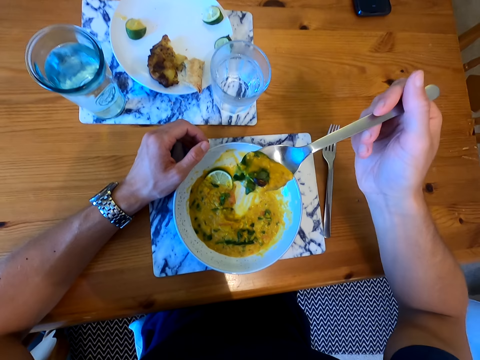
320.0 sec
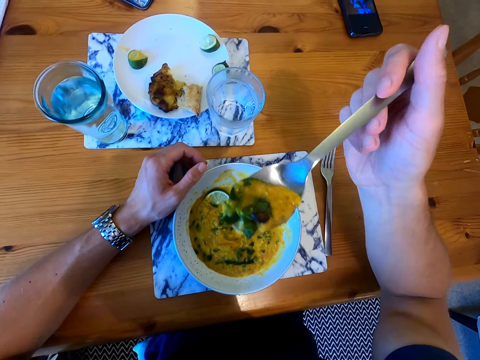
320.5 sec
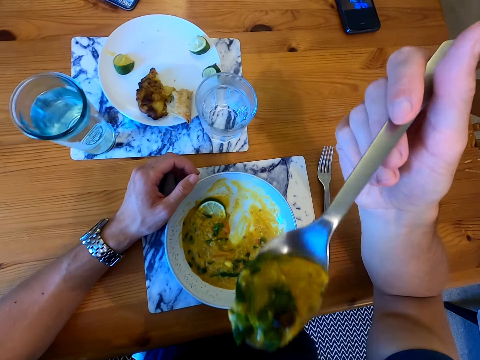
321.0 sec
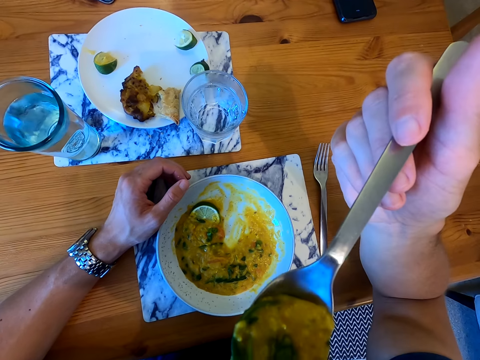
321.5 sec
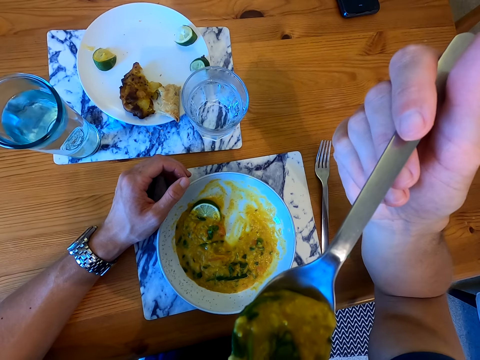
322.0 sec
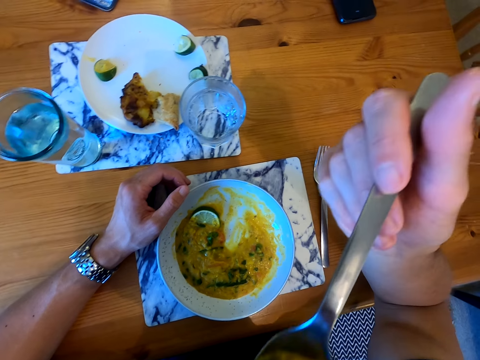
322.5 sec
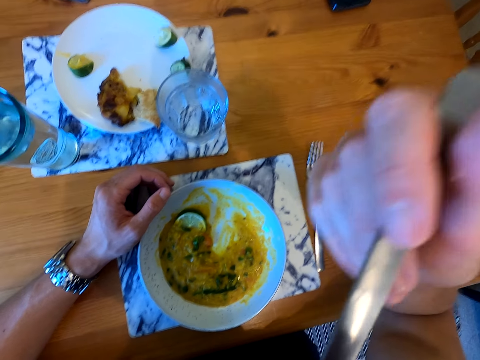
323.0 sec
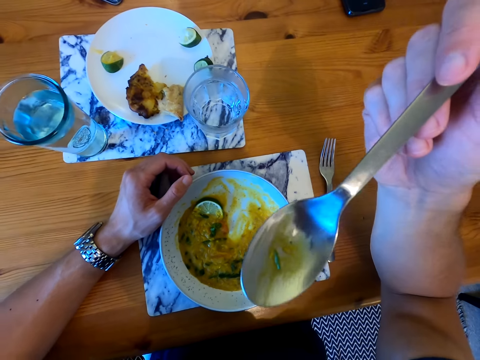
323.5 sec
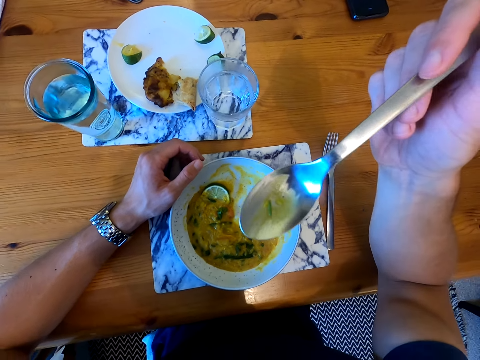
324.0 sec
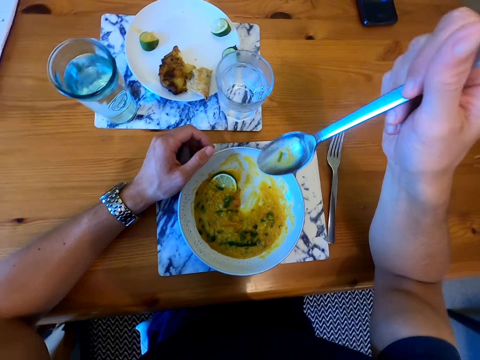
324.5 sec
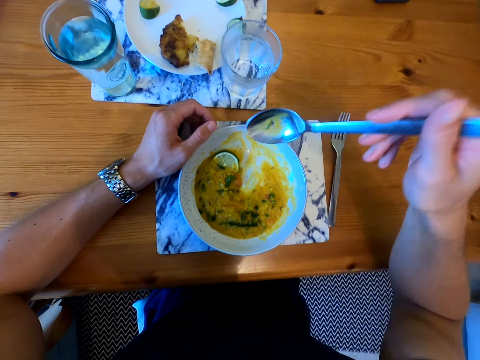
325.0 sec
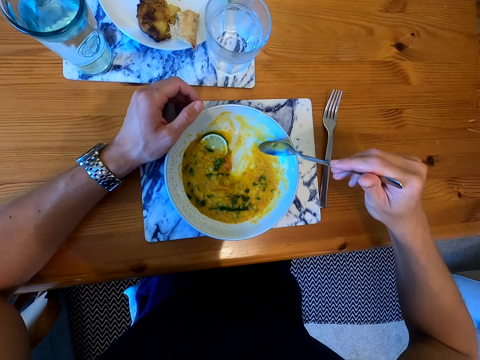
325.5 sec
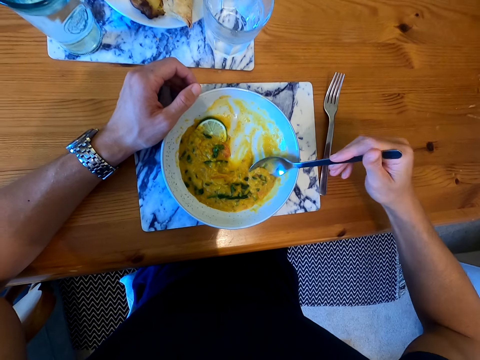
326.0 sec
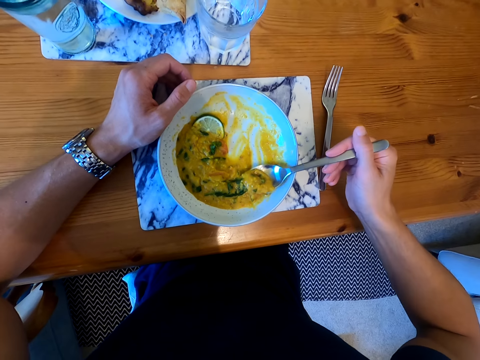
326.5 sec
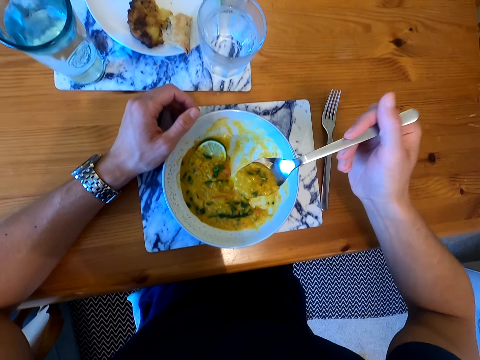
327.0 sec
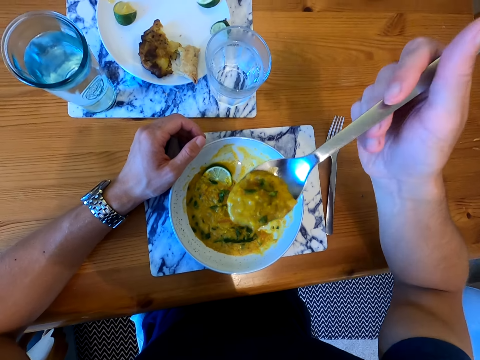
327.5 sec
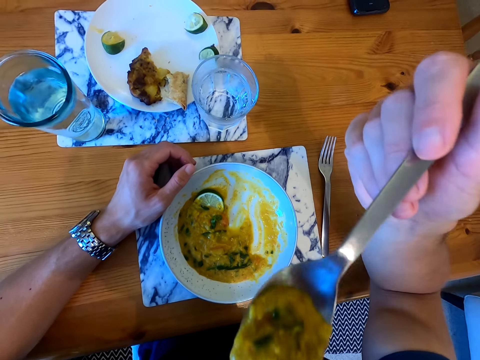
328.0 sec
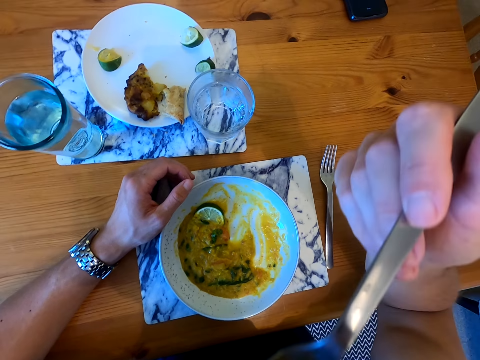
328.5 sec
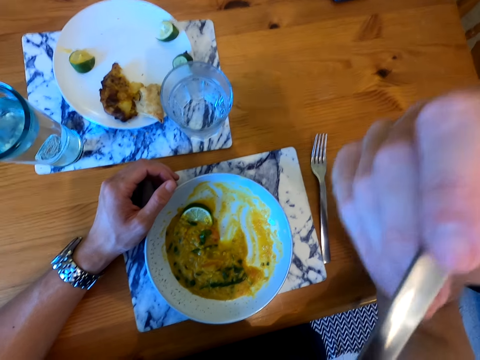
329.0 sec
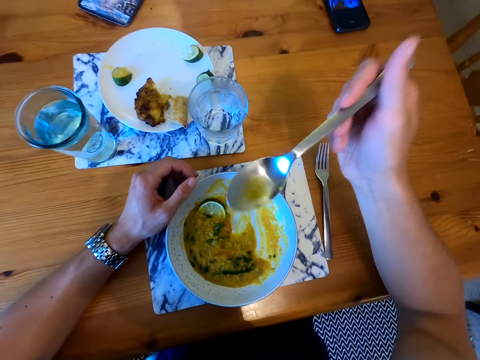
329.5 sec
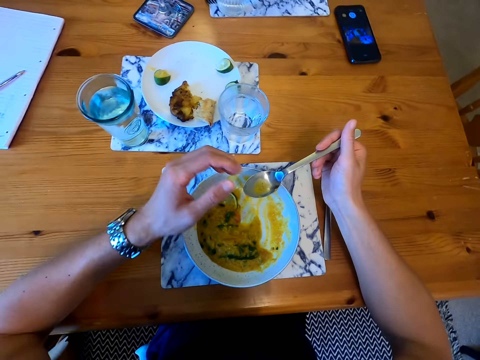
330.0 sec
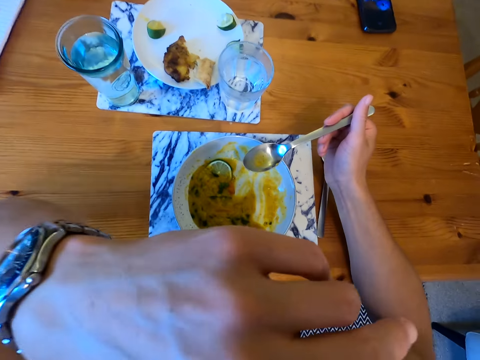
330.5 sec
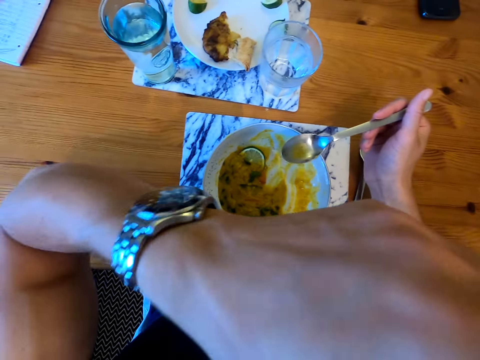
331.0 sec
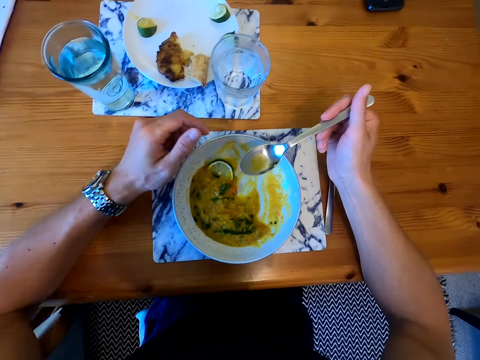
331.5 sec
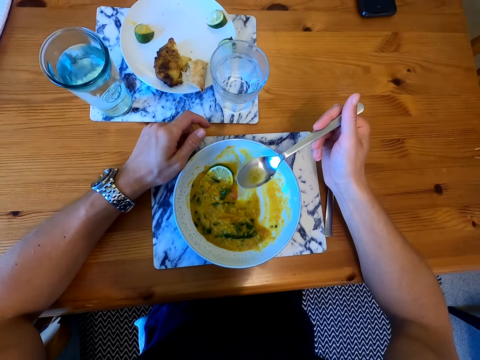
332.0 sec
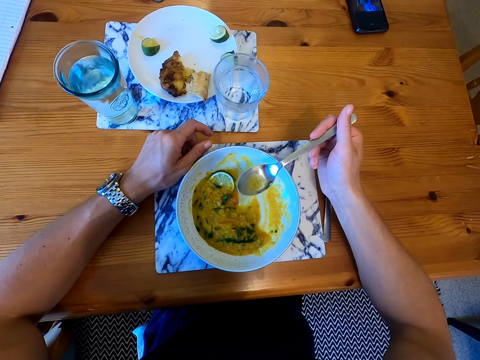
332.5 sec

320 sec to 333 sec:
The camera wearer puts the food in the mouth. They move the hand. They pick the food with the spoon. They put the food in the mouth. They wipe the mouth. They put the hand on the table. They look around.

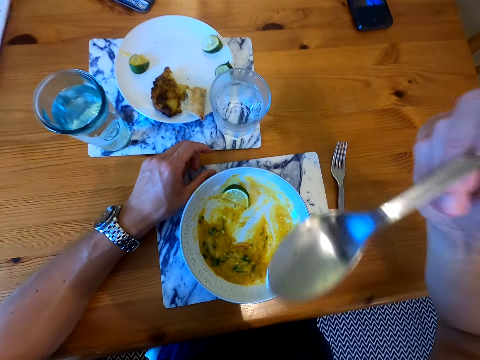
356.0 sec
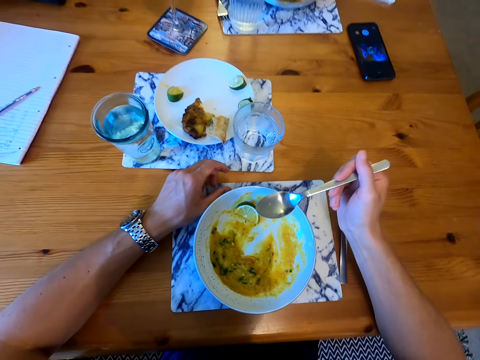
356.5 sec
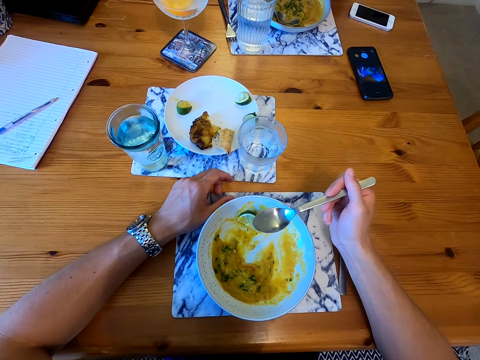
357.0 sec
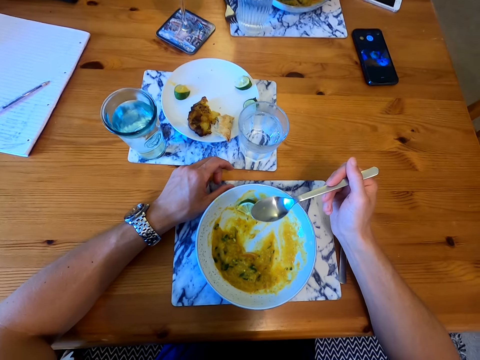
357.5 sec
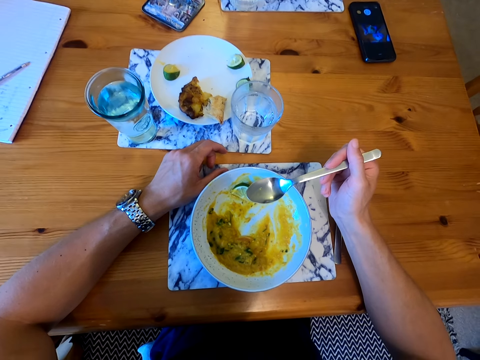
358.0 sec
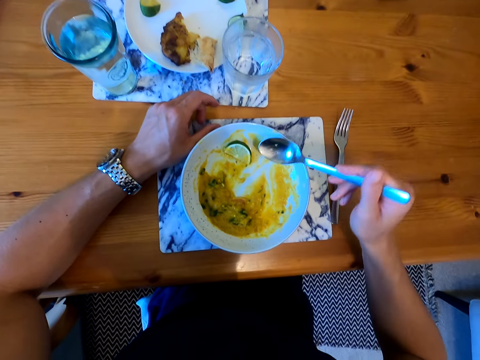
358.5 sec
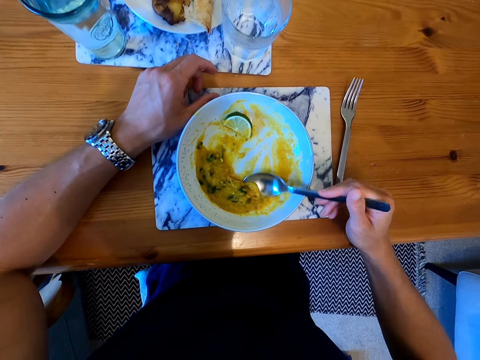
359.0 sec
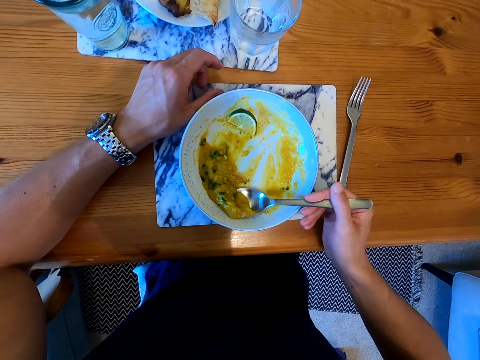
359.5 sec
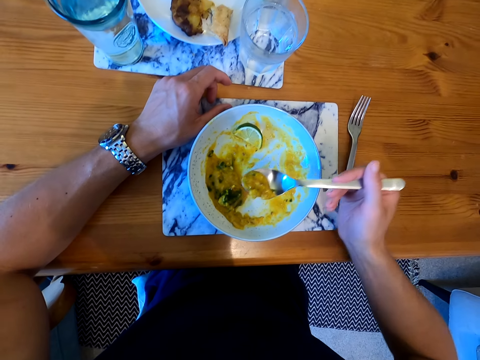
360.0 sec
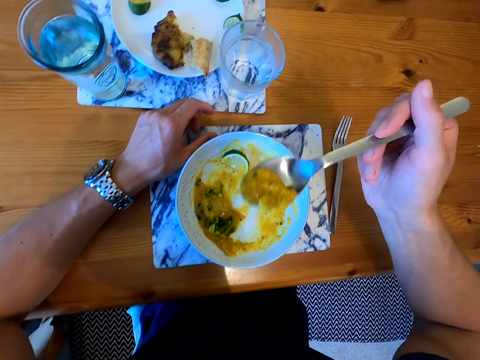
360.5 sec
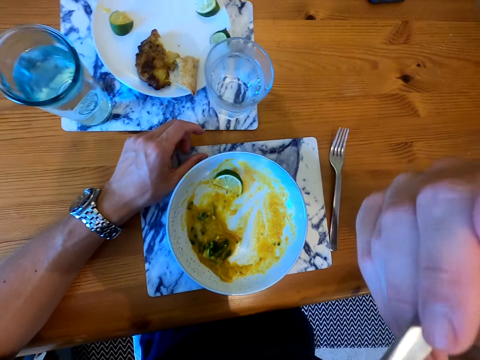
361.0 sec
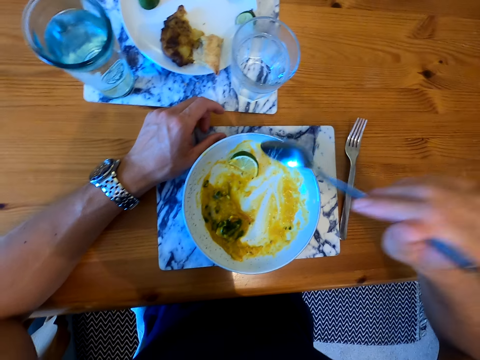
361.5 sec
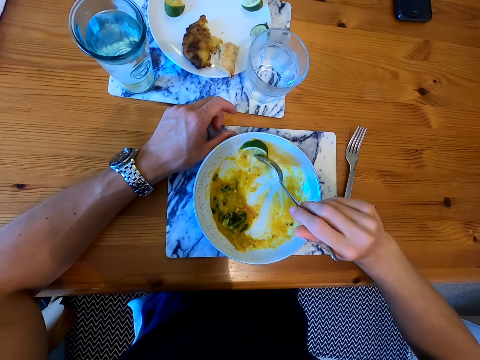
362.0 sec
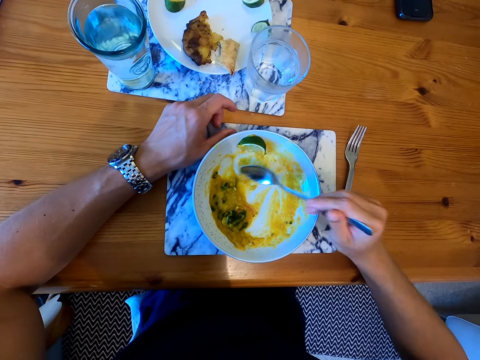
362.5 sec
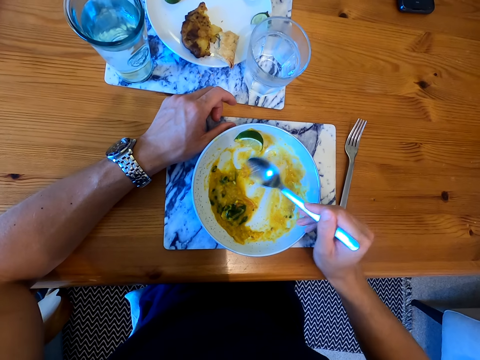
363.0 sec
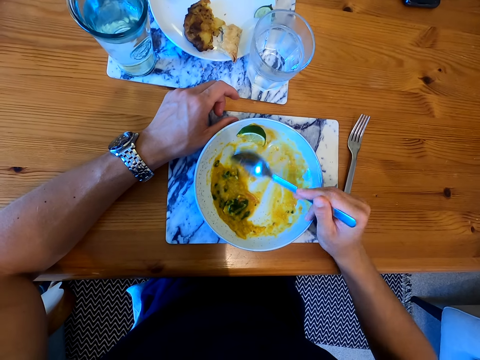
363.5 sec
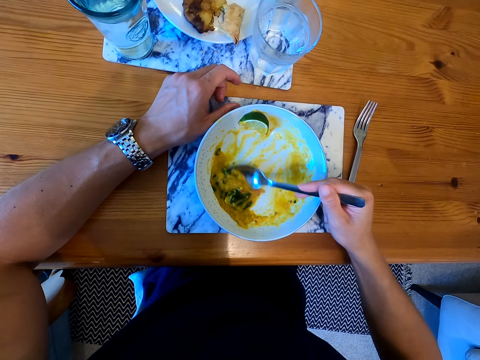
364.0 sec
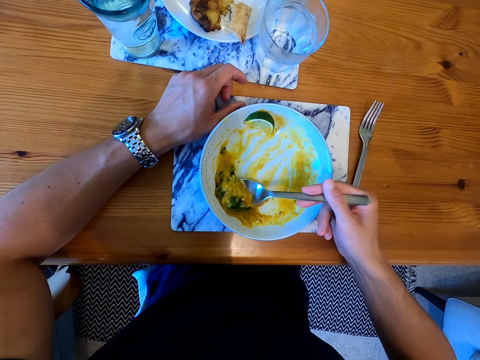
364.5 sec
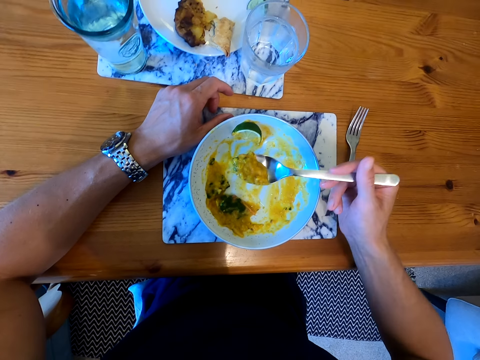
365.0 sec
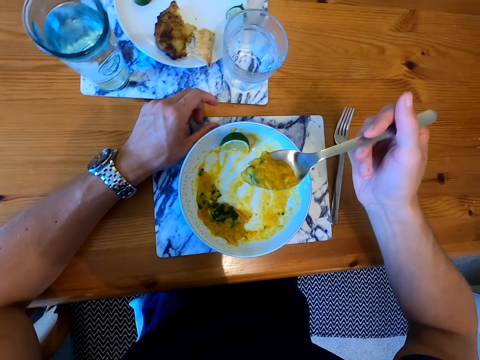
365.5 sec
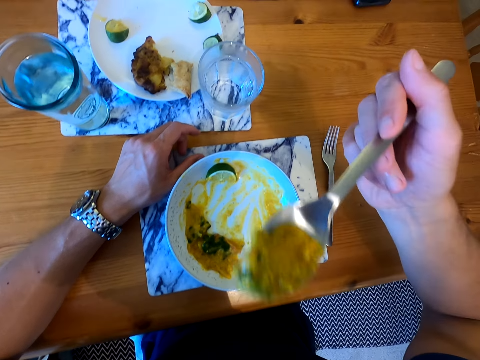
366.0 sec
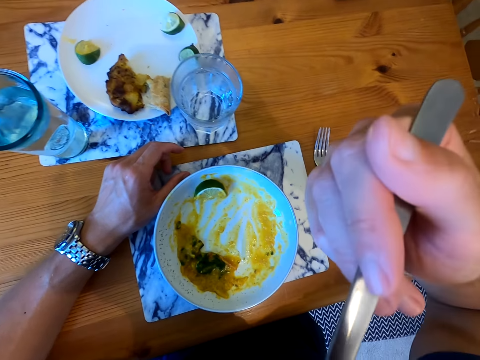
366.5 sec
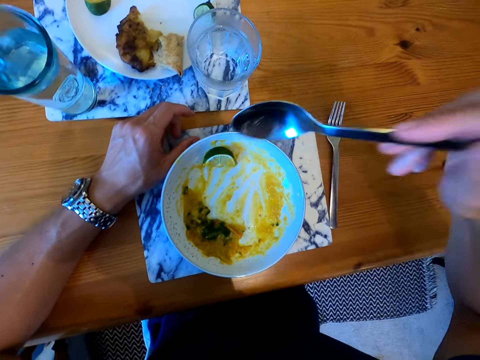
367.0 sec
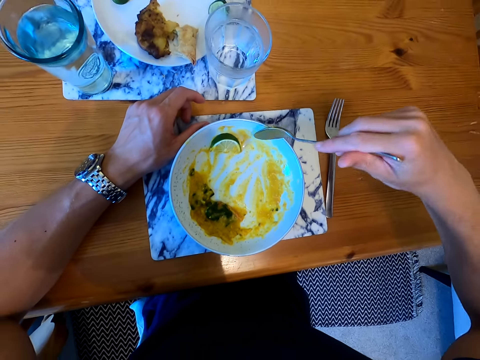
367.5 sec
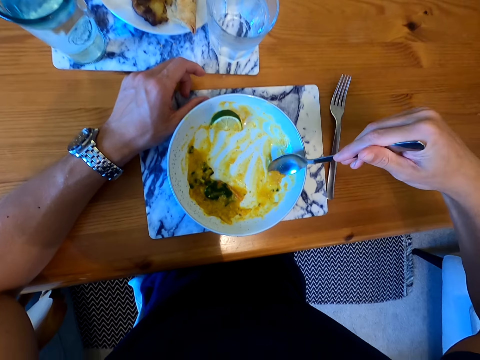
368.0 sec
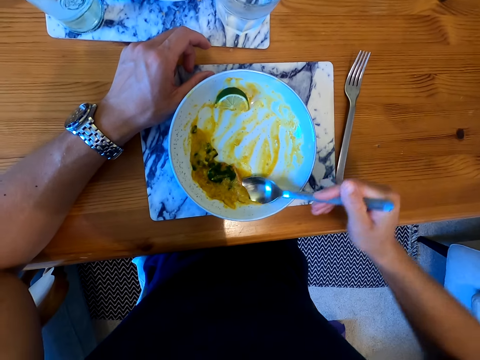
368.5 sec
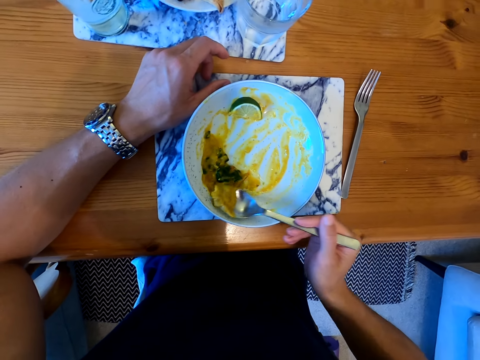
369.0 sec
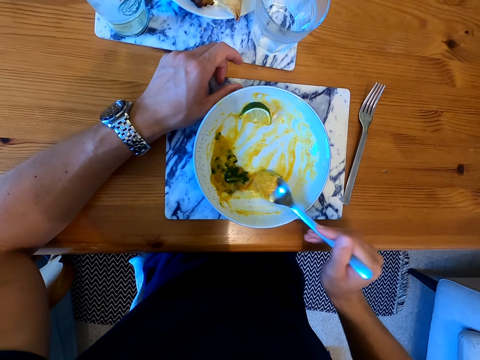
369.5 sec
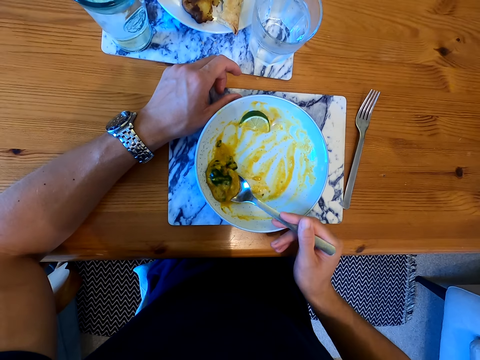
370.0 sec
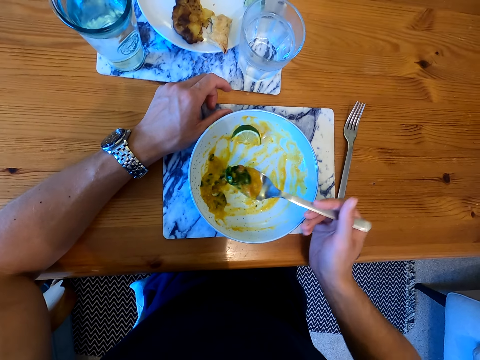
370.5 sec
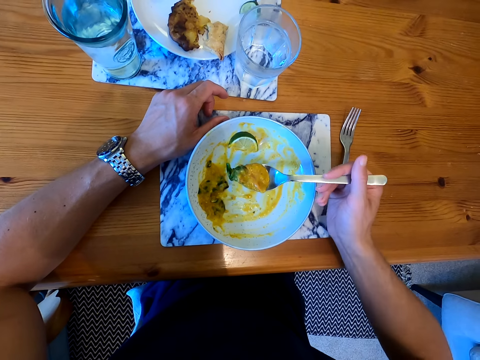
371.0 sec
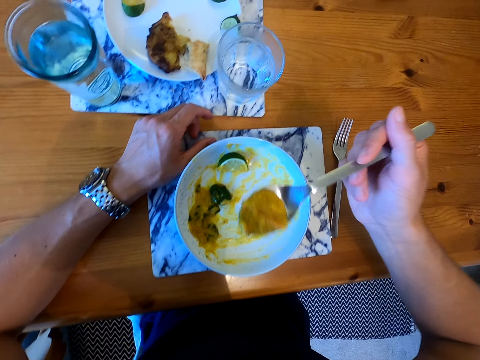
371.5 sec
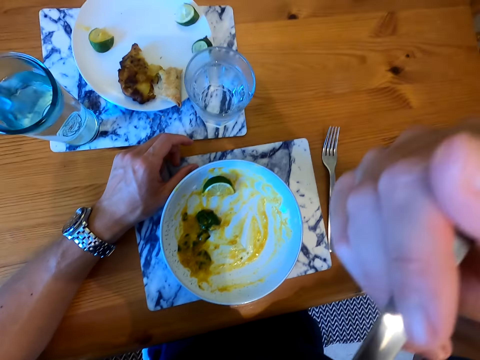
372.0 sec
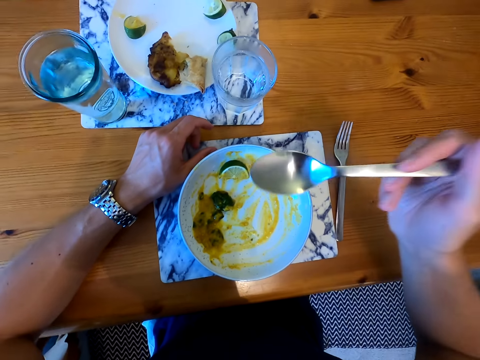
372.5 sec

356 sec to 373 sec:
The camera wearer looks around. They pick the food with the spoon. They put the food with the spoon. They pick the food with the spoon. They put the food in the mouth. They pick the food with the spoon. They put the food in the mouth.
